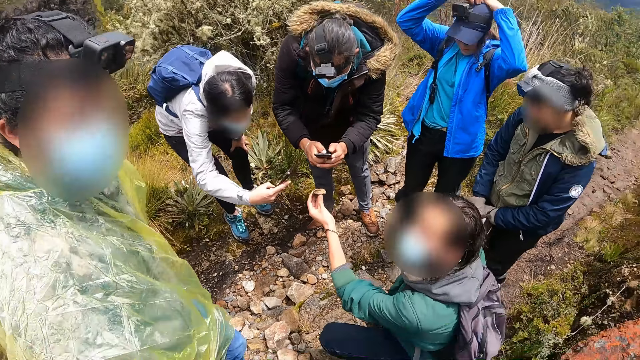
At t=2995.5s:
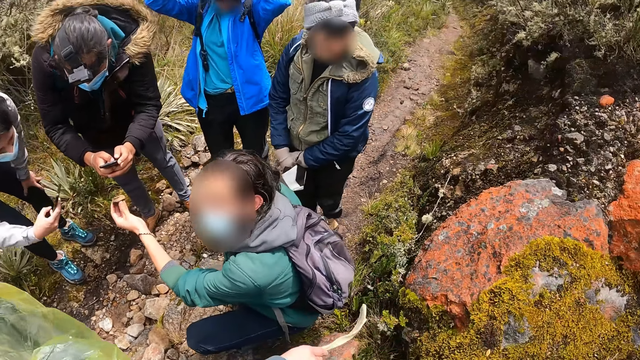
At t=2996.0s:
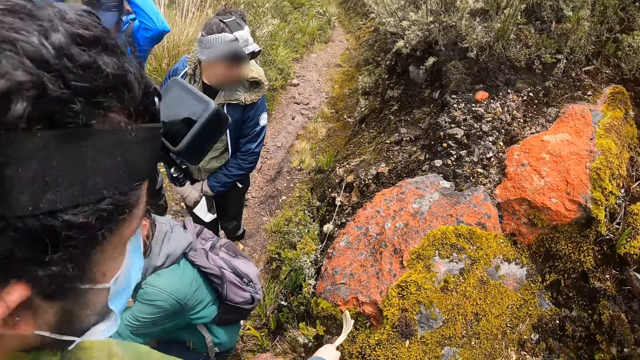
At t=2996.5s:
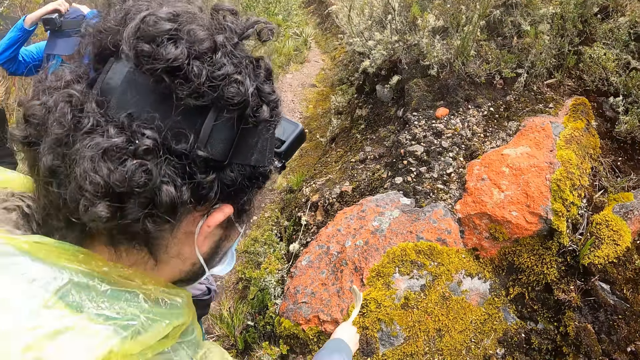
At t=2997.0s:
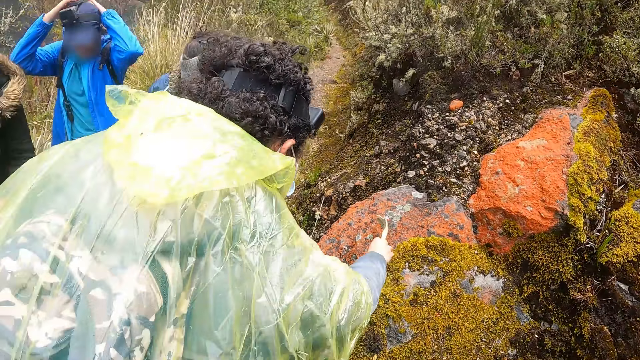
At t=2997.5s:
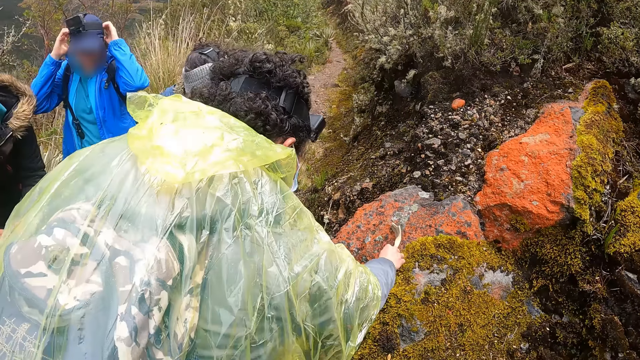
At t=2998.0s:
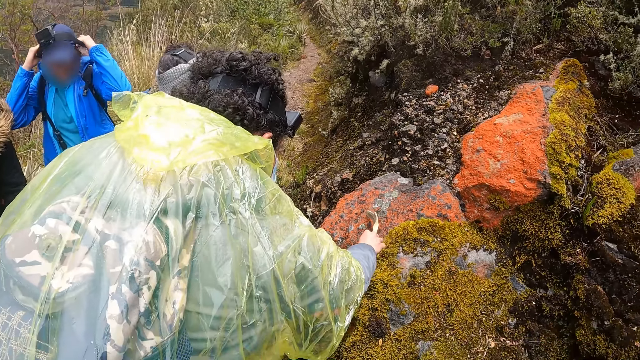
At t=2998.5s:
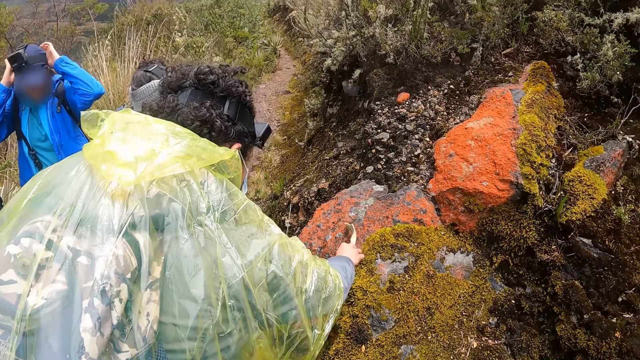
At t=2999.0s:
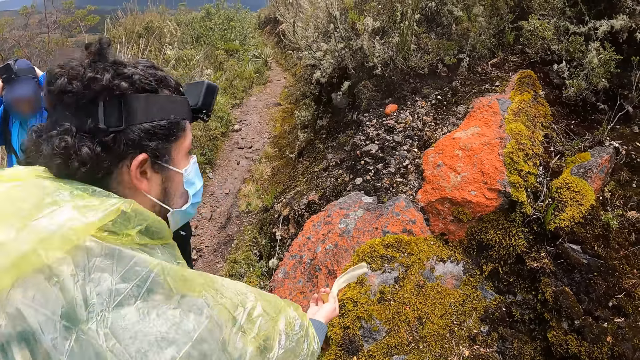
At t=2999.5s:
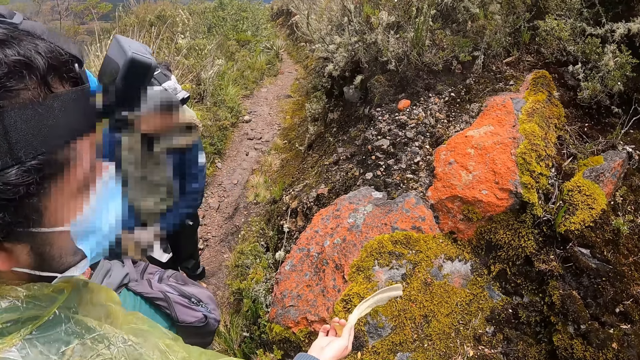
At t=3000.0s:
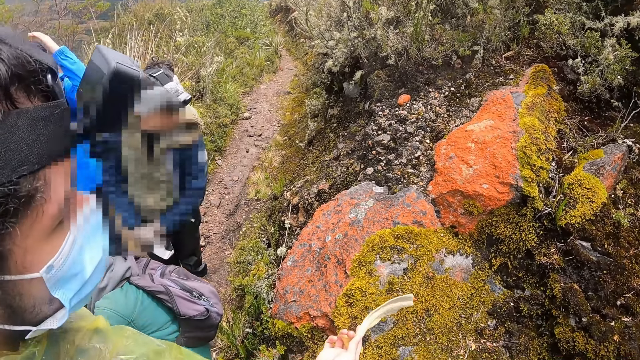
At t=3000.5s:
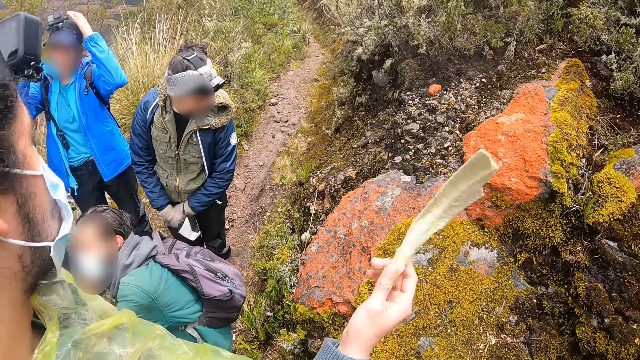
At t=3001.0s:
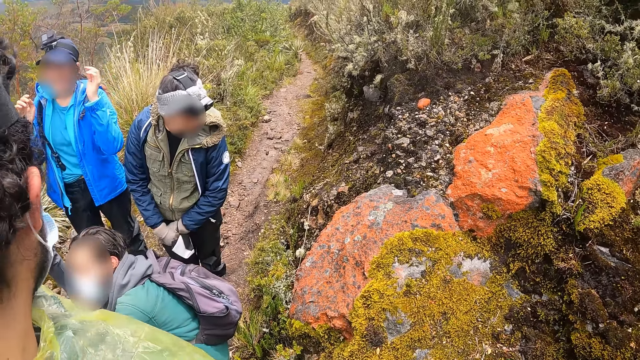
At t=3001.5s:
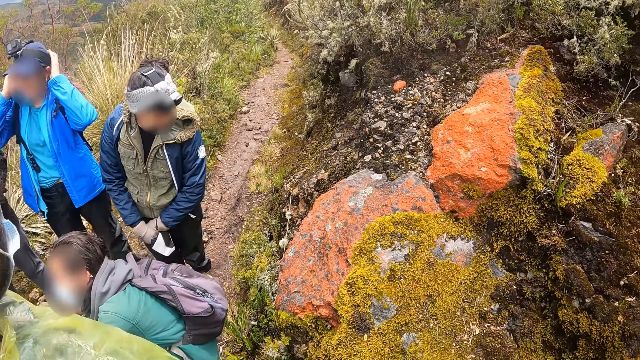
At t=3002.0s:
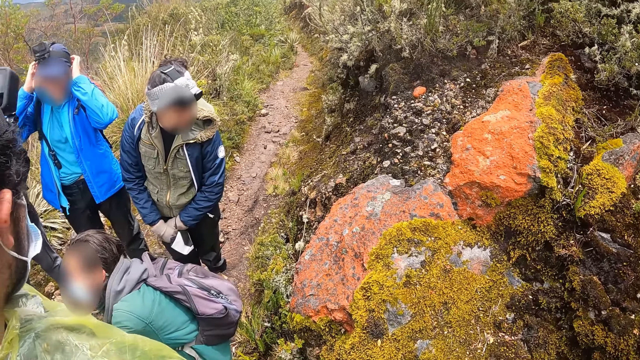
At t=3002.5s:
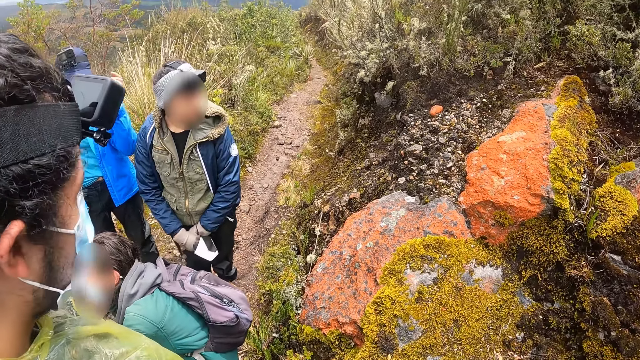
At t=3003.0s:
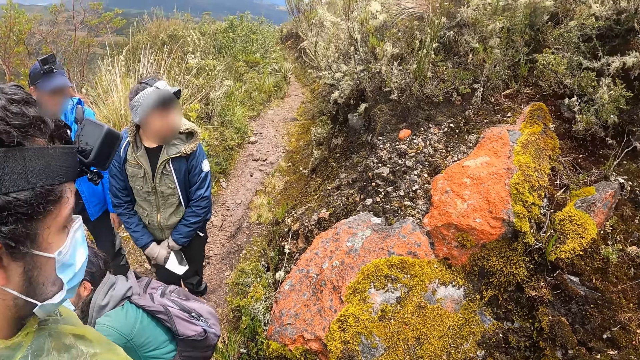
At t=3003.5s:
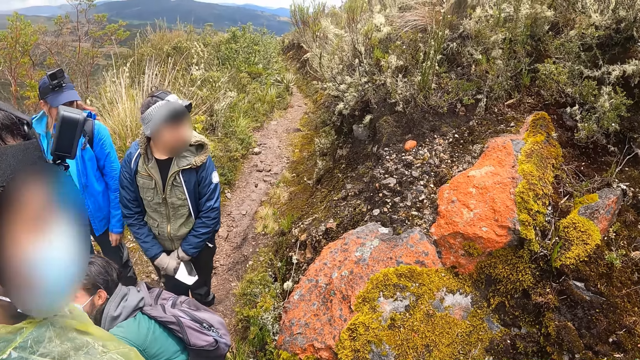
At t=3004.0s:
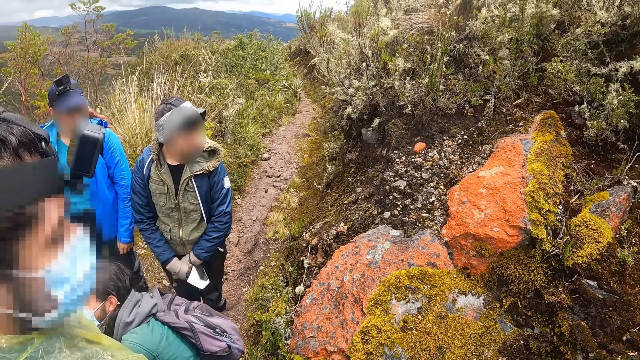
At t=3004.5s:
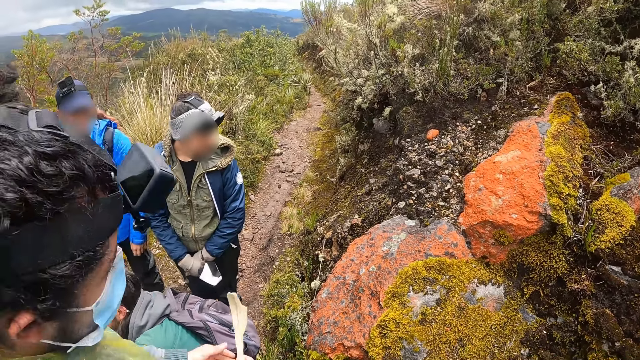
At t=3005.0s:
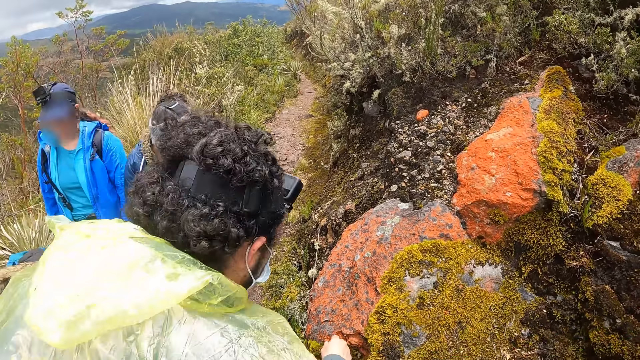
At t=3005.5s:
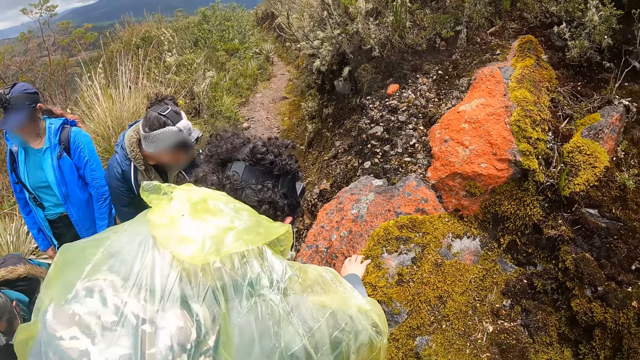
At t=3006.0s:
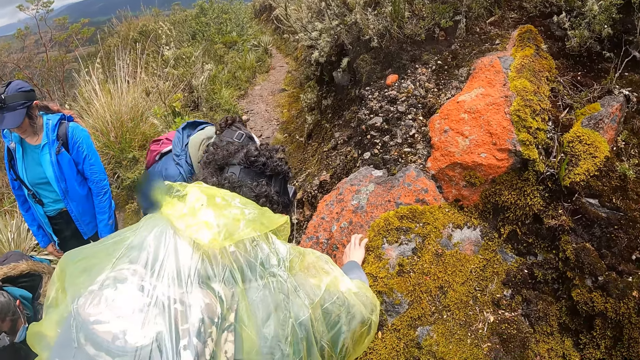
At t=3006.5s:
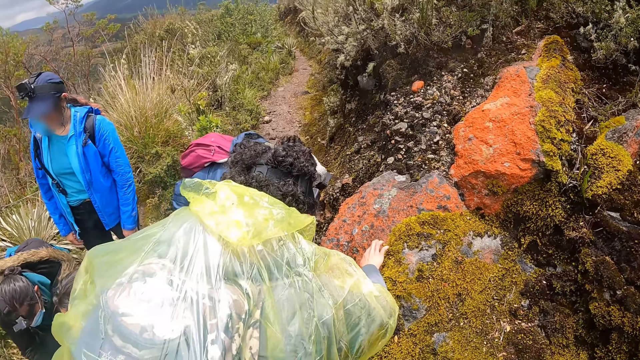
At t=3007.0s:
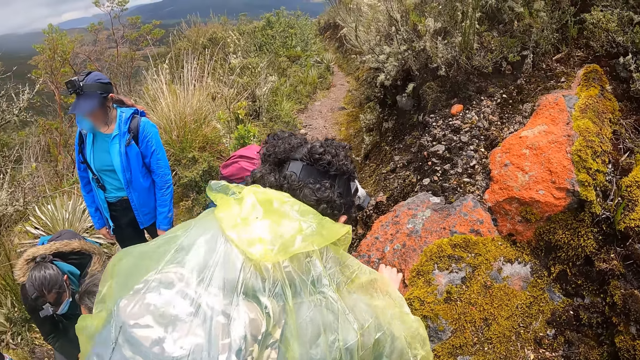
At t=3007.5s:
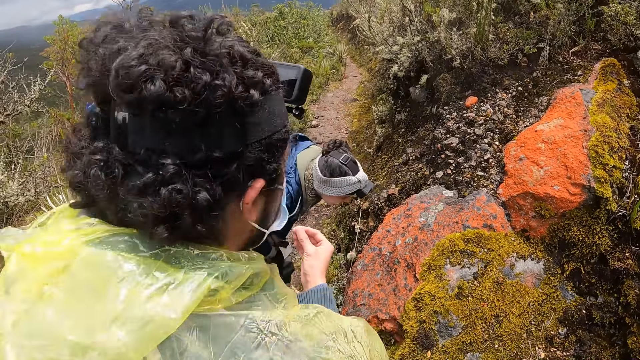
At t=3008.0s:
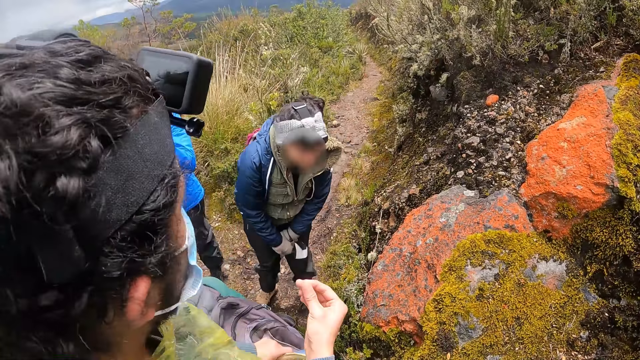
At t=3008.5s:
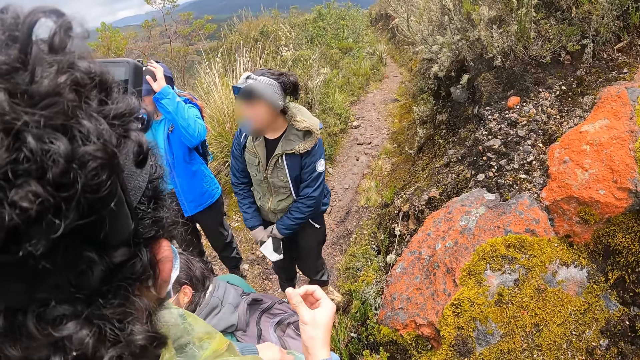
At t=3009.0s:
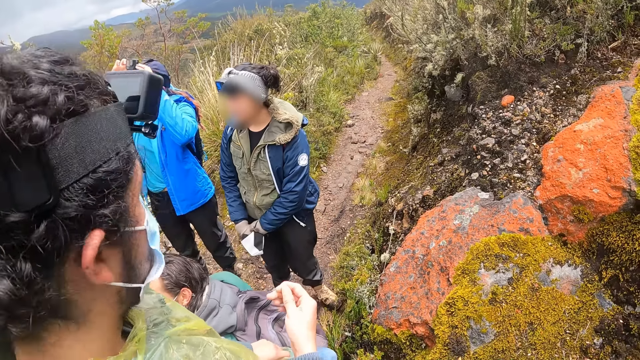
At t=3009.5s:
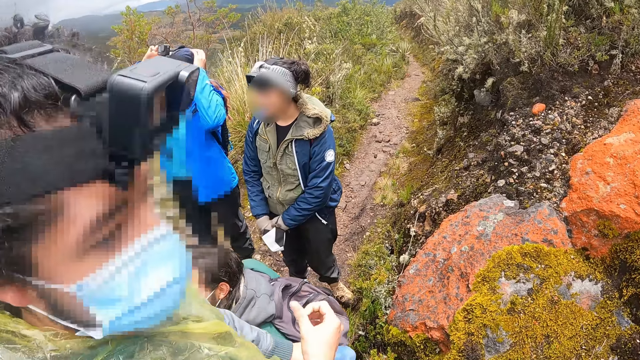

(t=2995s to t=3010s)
A man touches a rock with a piece of wood in his right hand. The man touches the rock with his right hand.

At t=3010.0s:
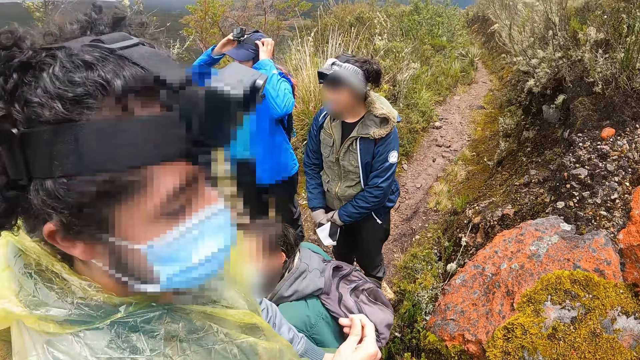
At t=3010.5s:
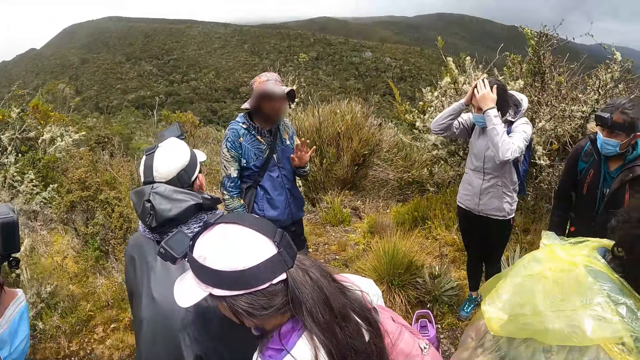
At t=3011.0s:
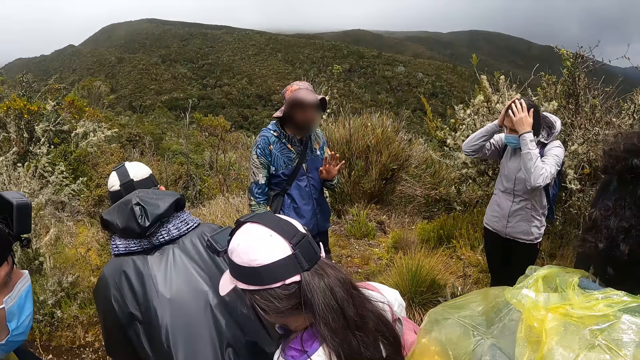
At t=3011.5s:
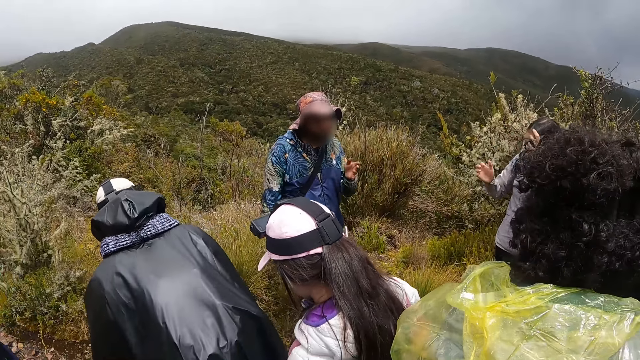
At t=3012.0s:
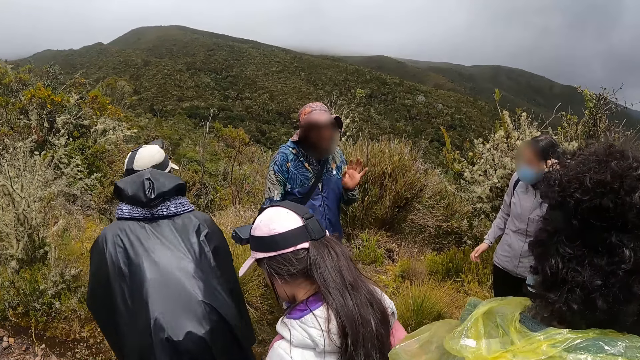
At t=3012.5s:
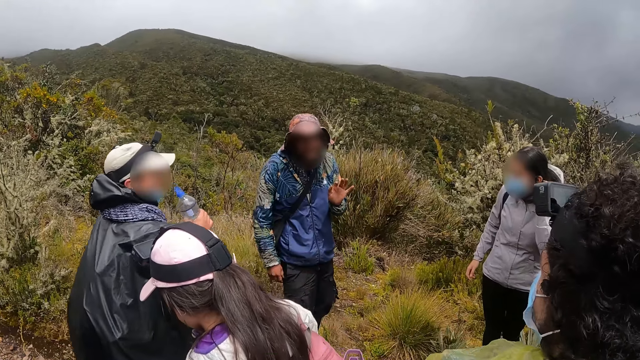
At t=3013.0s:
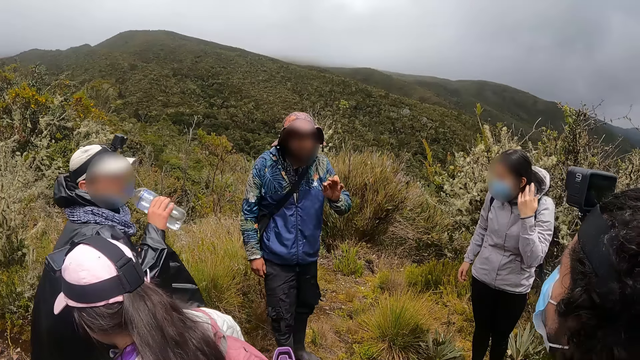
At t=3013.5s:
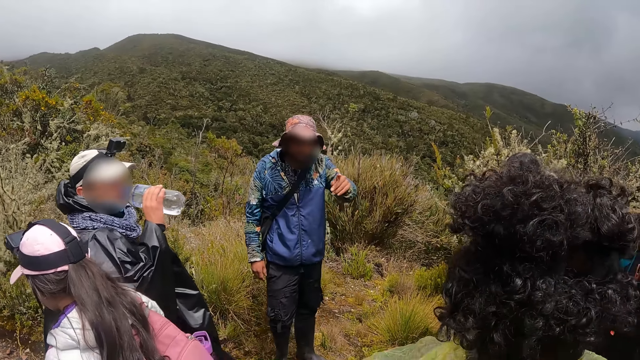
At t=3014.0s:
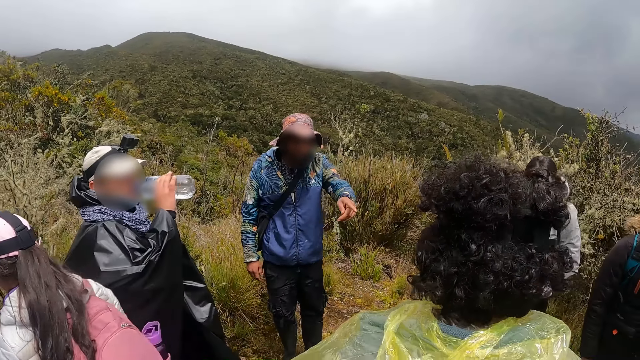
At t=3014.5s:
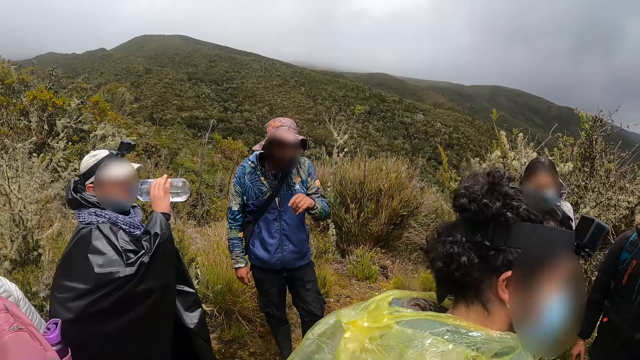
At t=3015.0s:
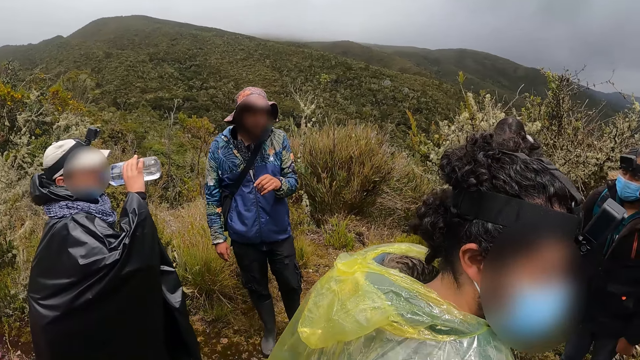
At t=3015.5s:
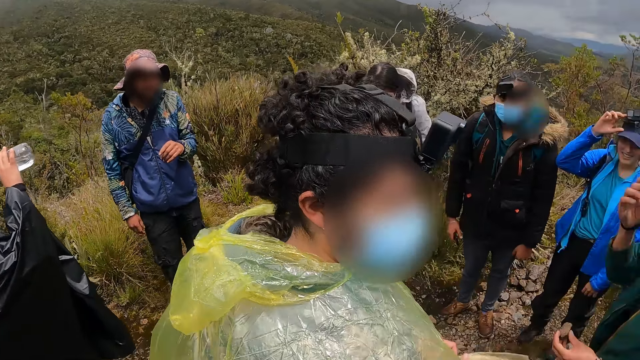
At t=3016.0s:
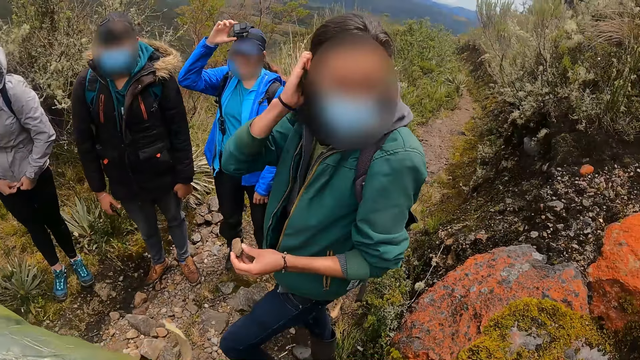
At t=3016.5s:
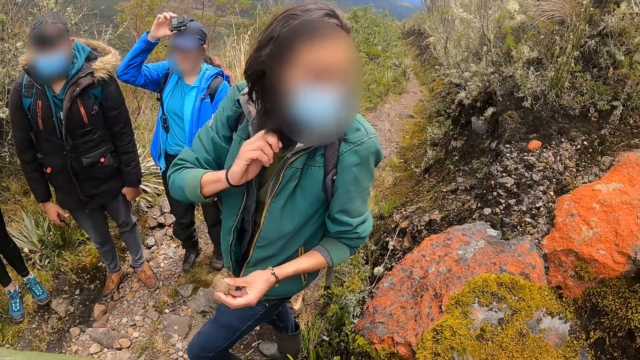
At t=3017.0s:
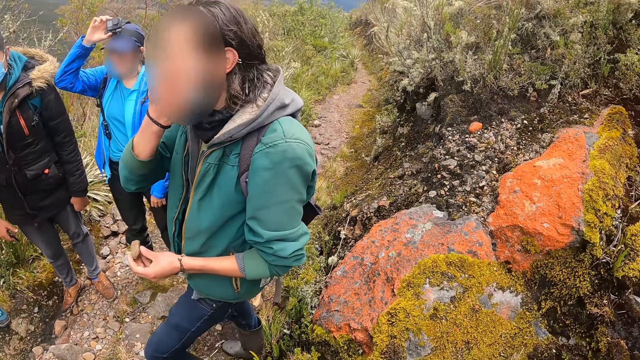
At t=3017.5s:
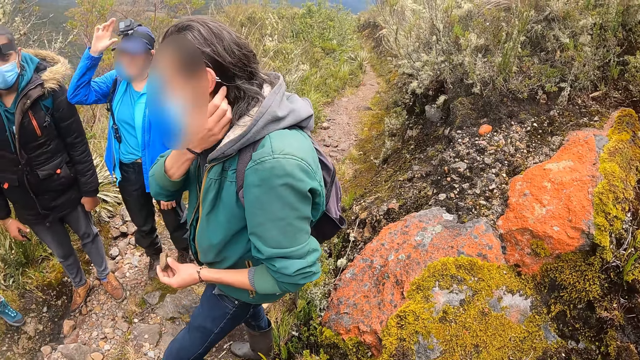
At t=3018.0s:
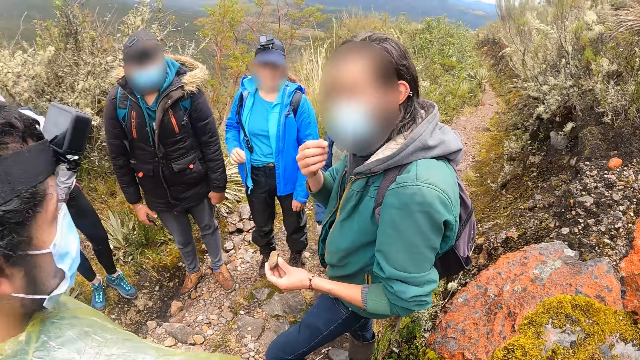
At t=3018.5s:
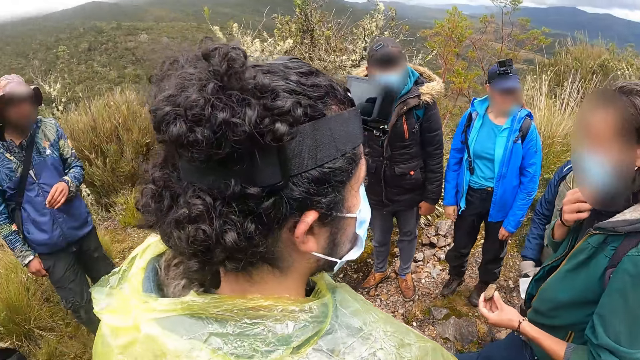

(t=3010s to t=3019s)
A woman drinks from a bottle of water with her right hand. Another woman adjusts the camera on her head with her right hand.
